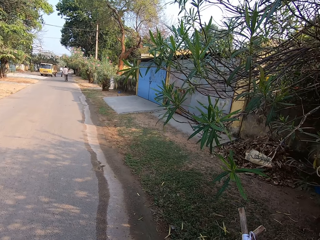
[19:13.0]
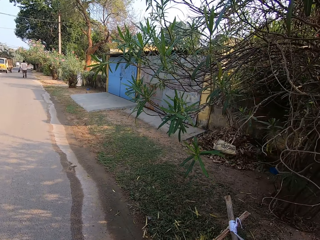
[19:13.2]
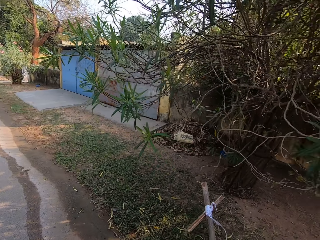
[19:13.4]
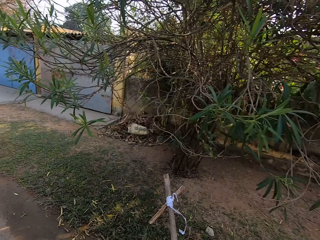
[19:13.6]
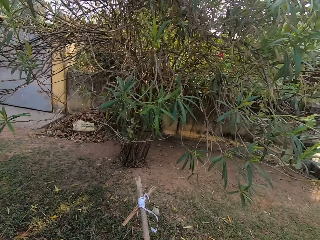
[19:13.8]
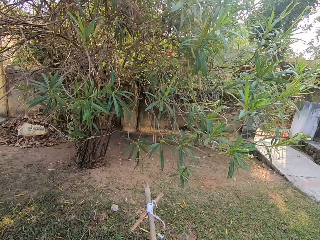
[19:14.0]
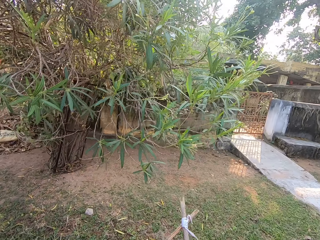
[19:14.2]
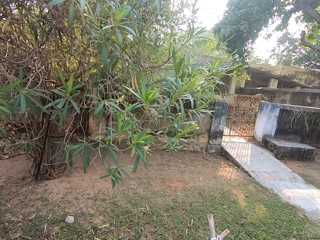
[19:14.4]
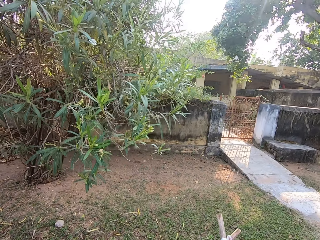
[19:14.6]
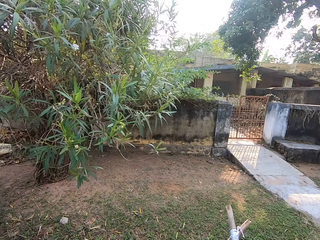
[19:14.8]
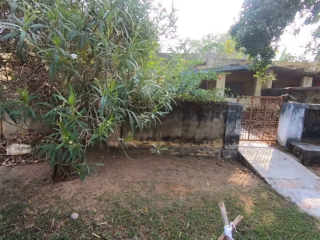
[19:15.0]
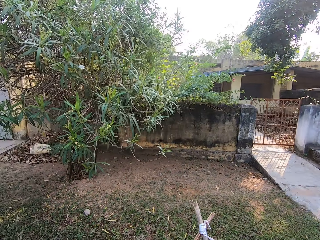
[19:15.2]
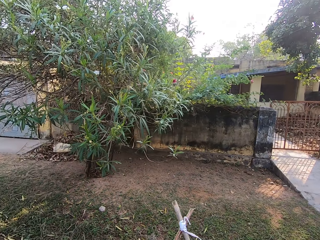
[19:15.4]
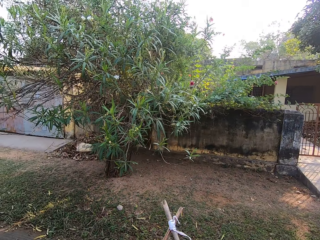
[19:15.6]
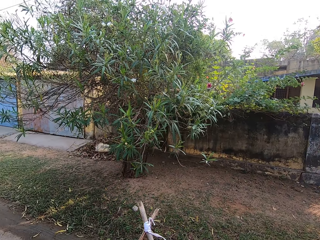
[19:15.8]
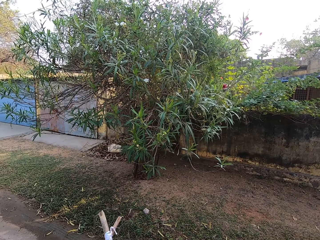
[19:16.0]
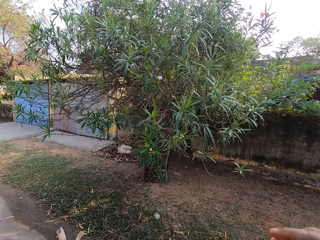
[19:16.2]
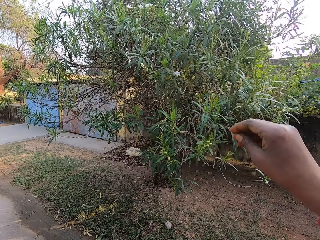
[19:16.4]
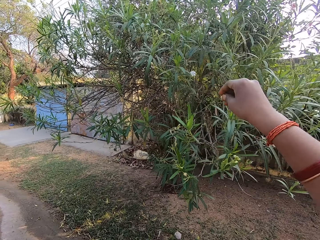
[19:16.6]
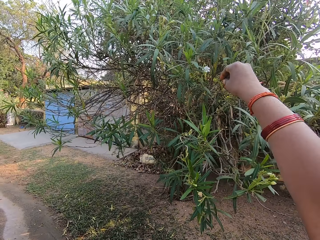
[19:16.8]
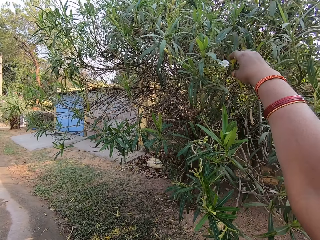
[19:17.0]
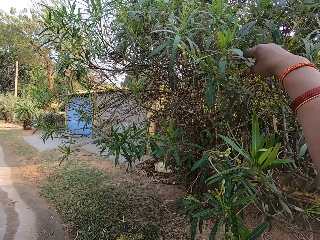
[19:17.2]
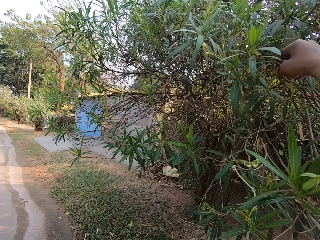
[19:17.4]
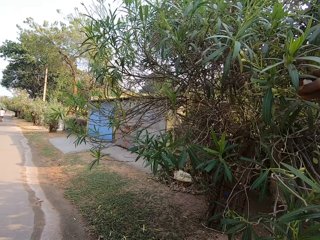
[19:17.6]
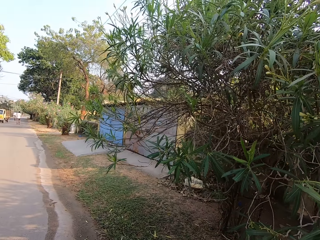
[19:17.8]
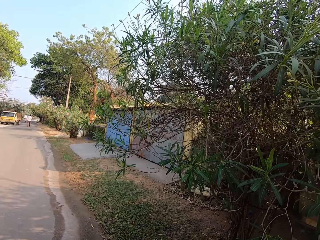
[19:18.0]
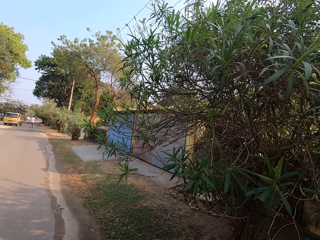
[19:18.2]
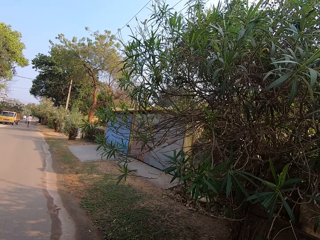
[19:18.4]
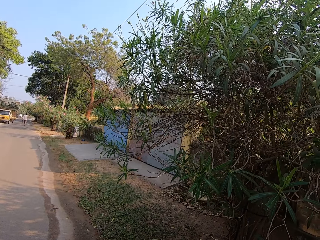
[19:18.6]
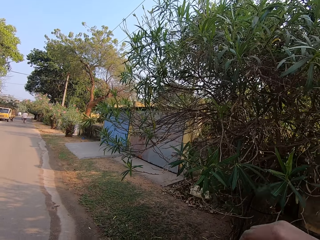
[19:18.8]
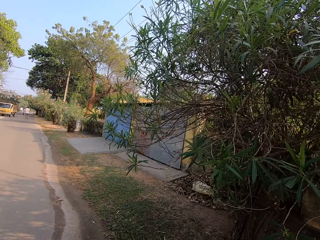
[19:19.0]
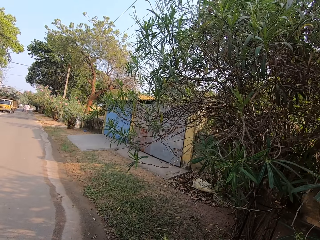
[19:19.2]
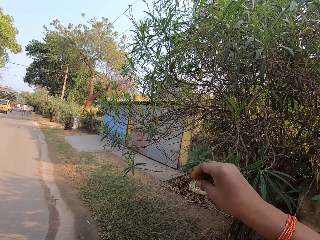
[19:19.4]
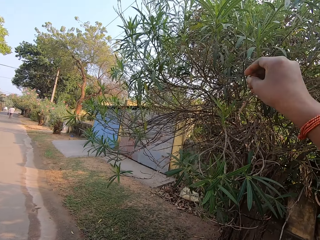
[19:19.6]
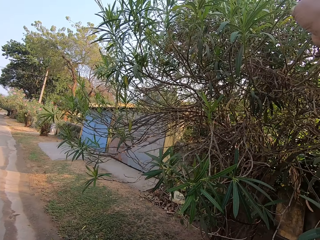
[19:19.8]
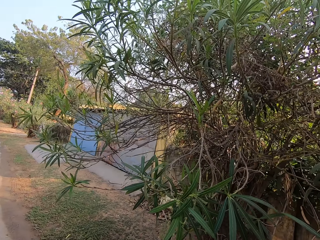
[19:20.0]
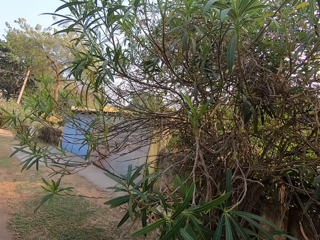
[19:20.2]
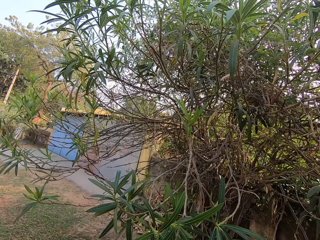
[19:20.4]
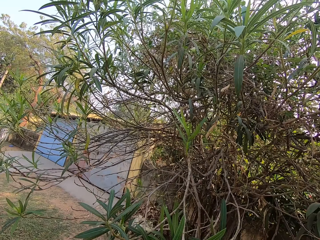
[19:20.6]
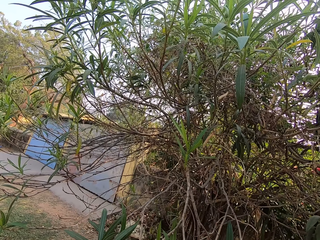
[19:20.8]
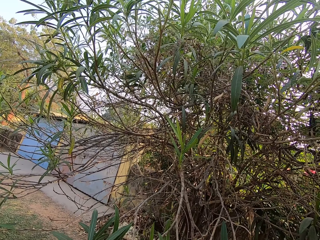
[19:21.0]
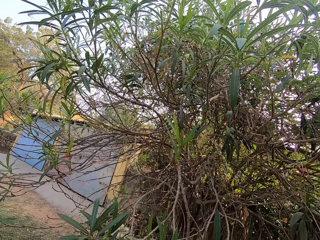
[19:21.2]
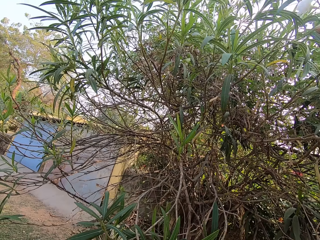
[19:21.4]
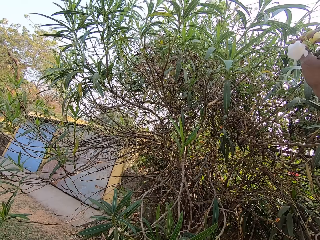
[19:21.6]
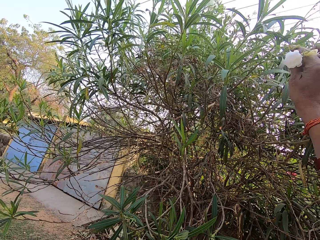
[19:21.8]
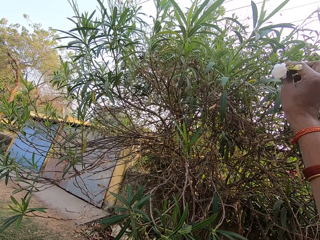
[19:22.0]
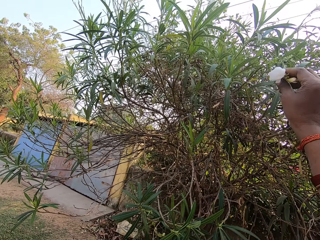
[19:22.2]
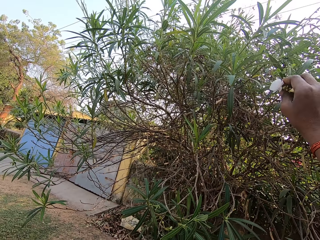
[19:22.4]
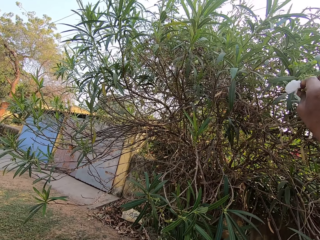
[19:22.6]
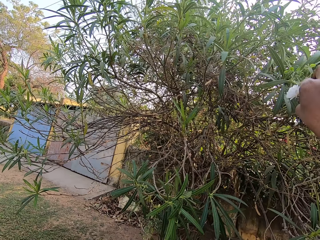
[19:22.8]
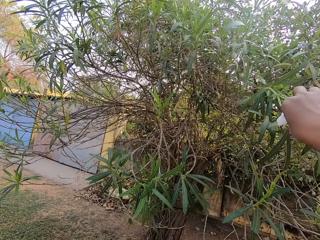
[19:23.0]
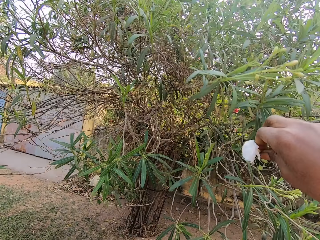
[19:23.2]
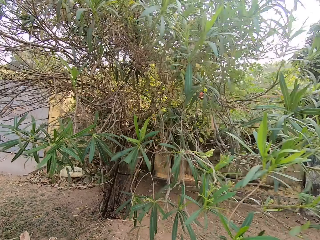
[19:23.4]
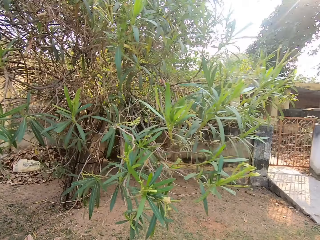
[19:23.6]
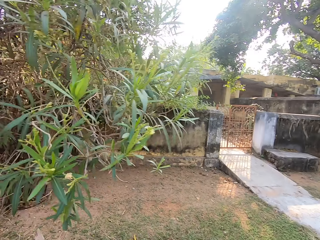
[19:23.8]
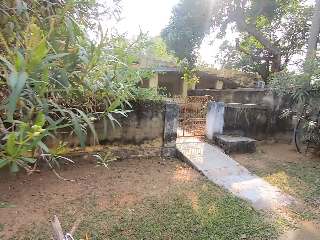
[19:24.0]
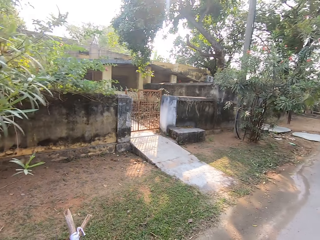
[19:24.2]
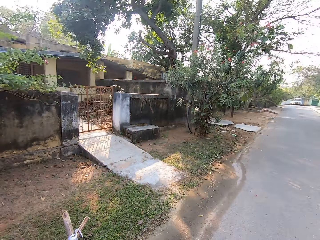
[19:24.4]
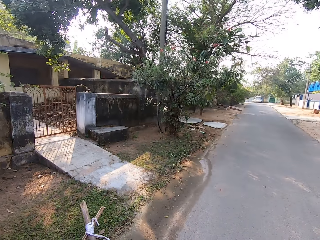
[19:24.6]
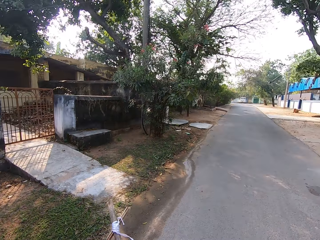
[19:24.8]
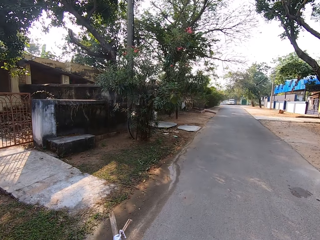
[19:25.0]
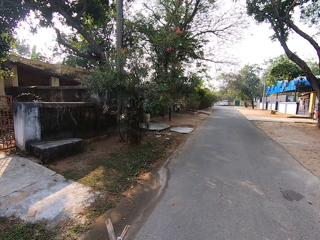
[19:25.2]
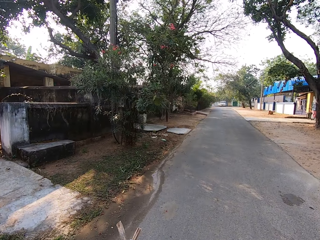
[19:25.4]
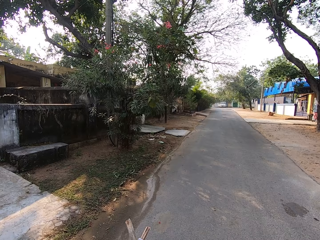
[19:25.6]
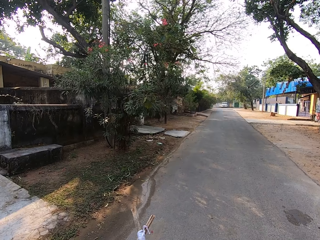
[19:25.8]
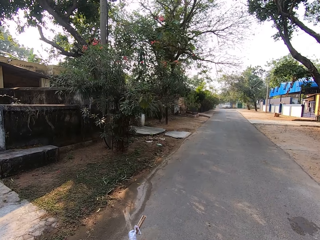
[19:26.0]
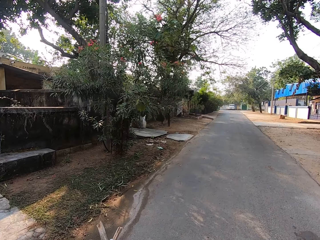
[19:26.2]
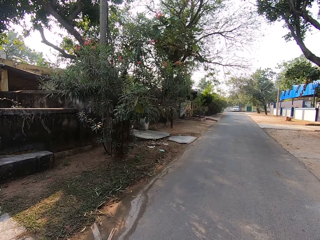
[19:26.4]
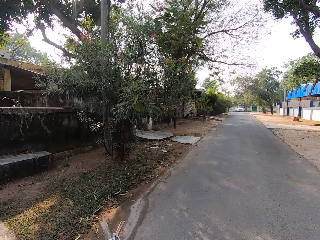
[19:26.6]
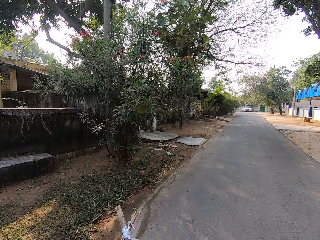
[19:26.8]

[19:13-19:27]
The camera wearer stares around. She walks on the road. She holds a flower petal on the tree with her right hand. She plucks flowers. She stretches her right hand towards the tree. She cuts a flower petal from the tree with her right hand. She walks on the road.

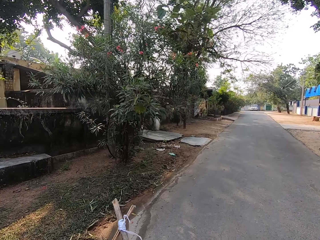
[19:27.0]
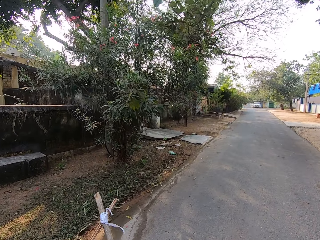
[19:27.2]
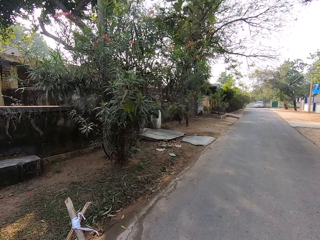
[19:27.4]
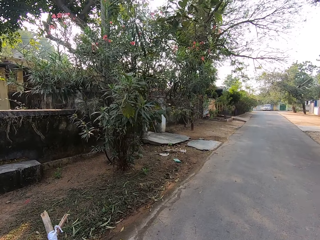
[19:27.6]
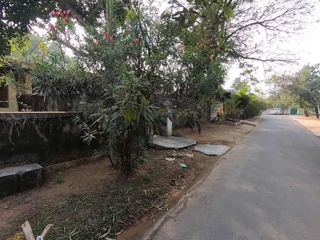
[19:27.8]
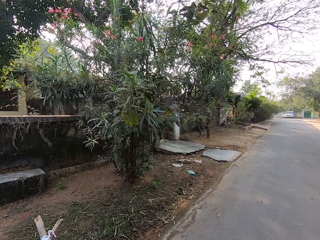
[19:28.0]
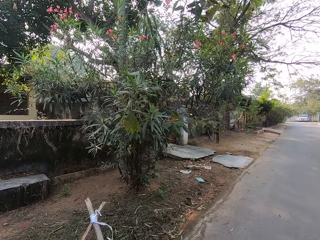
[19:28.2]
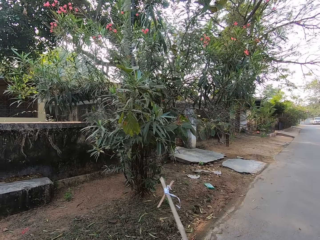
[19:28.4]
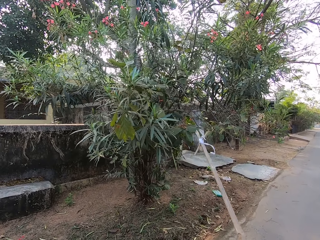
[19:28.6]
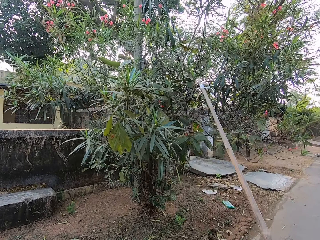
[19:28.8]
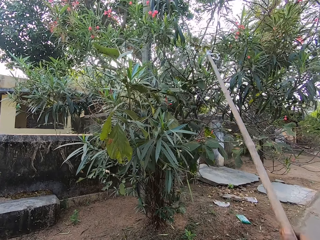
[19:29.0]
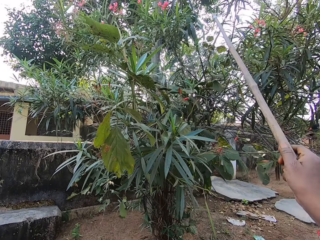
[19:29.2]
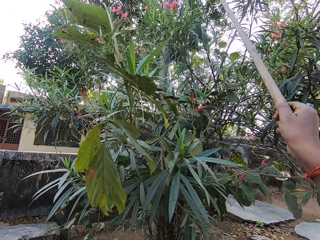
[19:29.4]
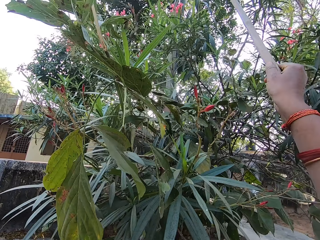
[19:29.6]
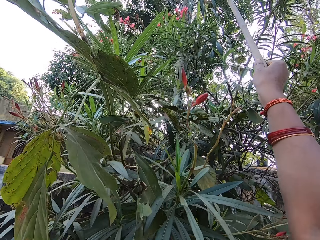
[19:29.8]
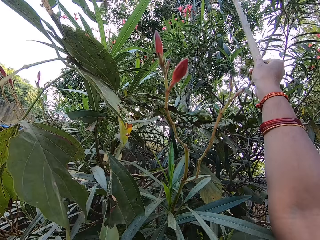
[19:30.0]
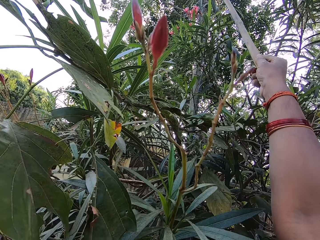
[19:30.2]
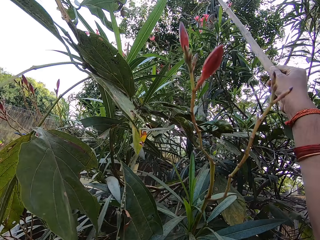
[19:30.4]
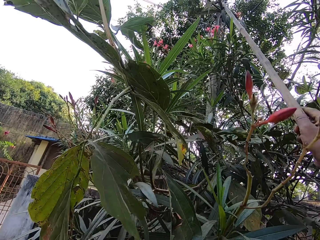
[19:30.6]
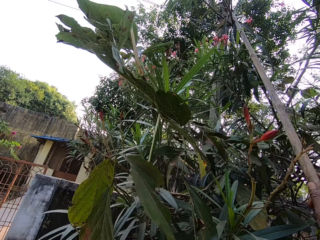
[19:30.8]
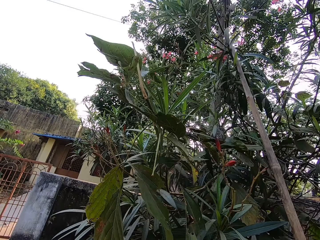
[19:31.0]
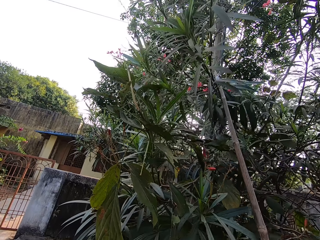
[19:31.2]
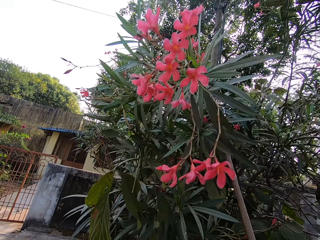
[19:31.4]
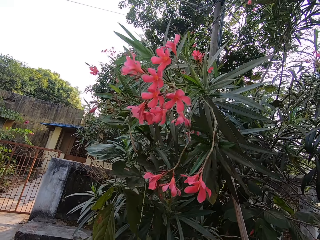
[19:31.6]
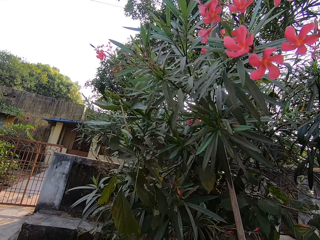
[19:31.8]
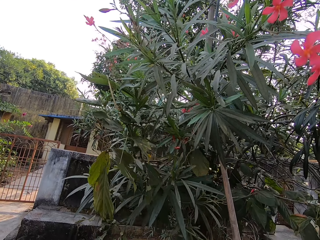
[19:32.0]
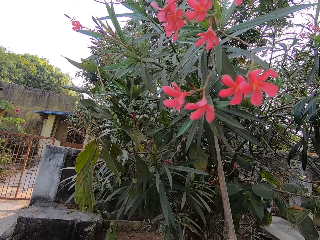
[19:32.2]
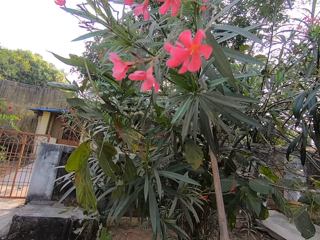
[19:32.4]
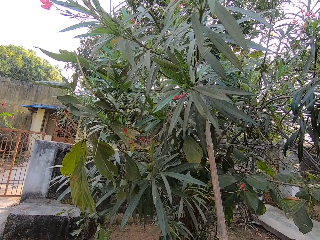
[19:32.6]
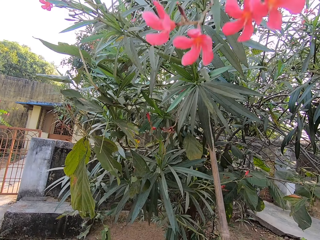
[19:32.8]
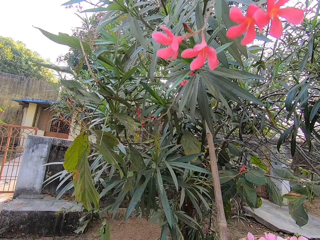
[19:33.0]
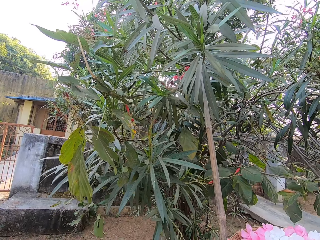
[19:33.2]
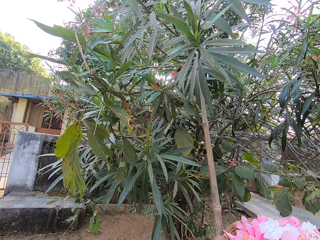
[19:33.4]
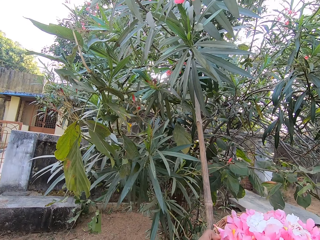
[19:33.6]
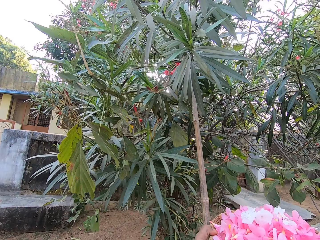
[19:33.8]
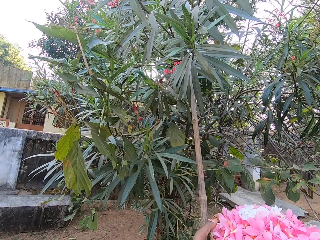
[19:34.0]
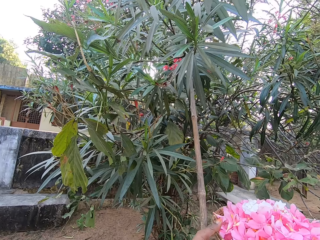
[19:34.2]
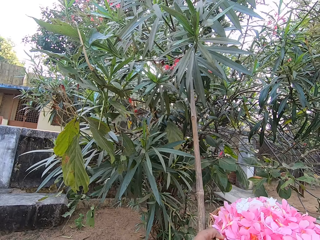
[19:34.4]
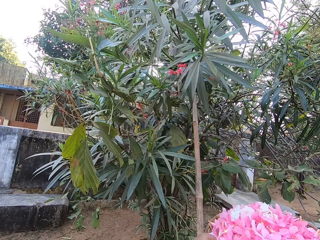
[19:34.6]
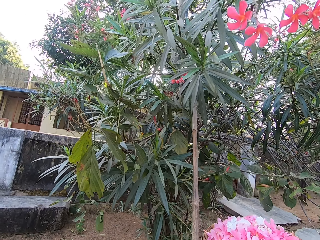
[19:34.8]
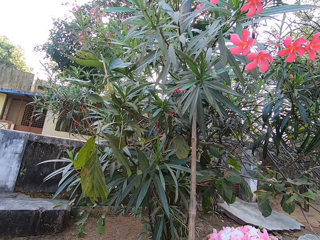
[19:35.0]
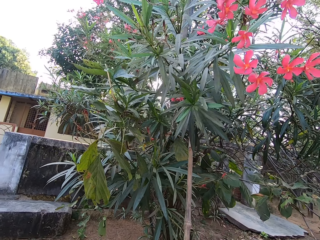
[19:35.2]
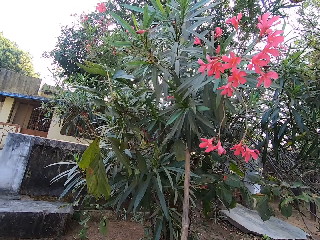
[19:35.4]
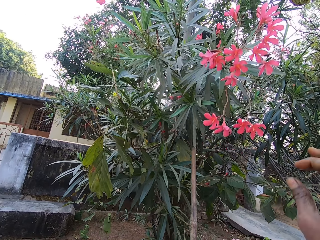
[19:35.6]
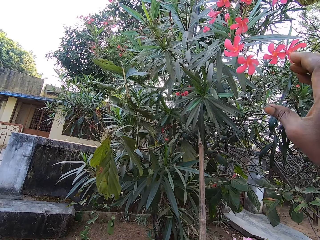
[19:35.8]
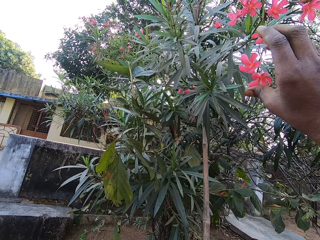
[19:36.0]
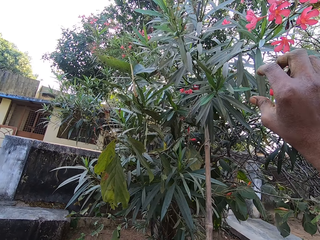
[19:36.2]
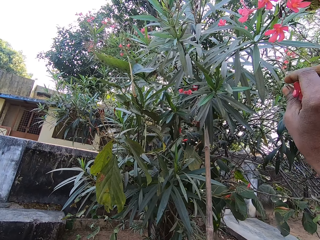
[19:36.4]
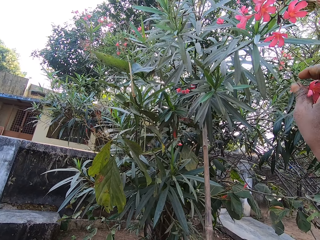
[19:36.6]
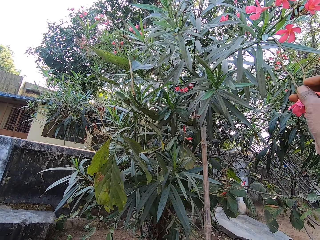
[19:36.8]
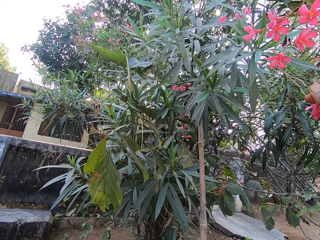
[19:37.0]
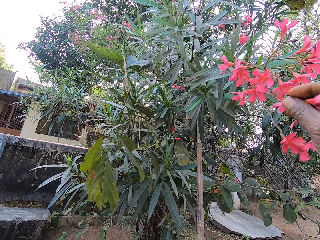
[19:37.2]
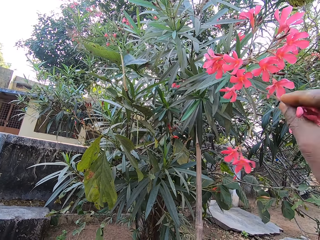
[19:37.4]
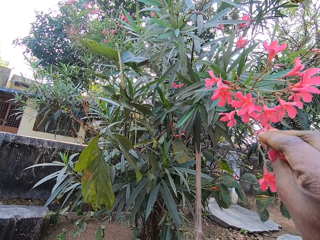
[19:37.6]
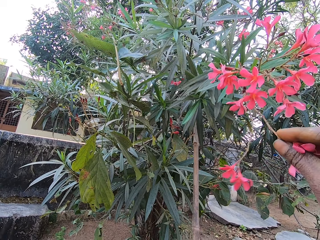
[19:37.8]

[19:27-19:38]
The camera wearer walks towards a tree beside the road. She pulls some branches of the tree with the stick in her right hand. She places the stick on the branches. She holds the stick and the basket in her left hand. She cuts a flower petal from the tree with her right hand. She plucks flowers from the branches.
